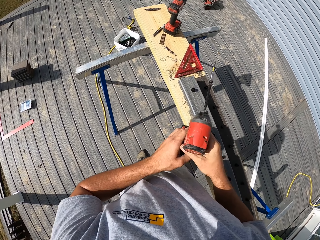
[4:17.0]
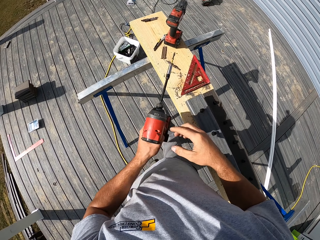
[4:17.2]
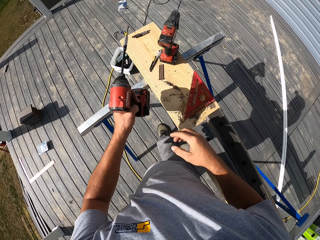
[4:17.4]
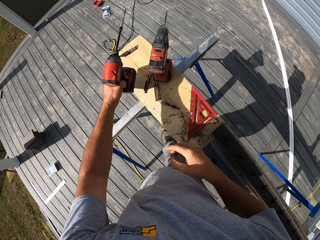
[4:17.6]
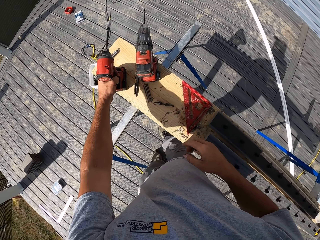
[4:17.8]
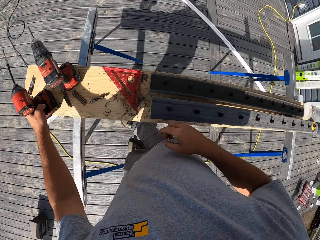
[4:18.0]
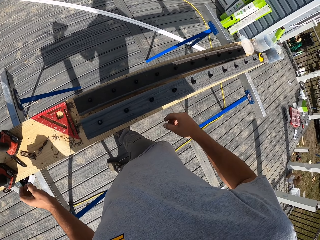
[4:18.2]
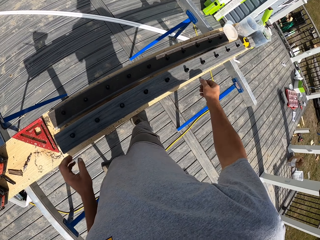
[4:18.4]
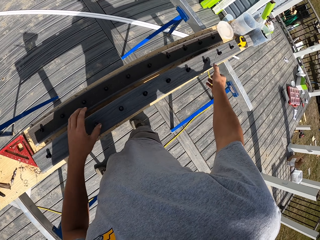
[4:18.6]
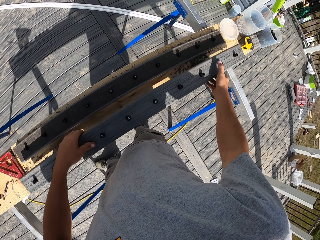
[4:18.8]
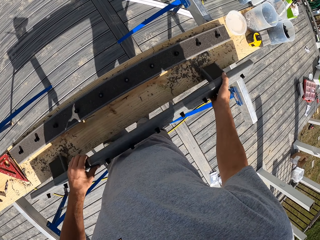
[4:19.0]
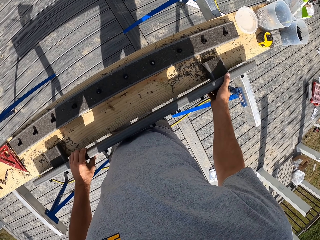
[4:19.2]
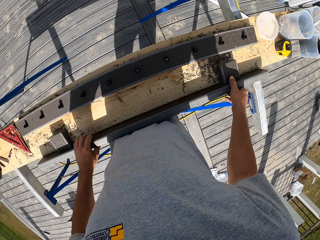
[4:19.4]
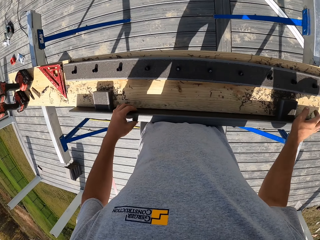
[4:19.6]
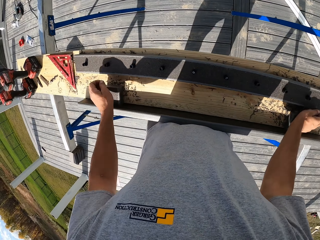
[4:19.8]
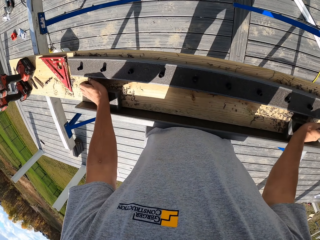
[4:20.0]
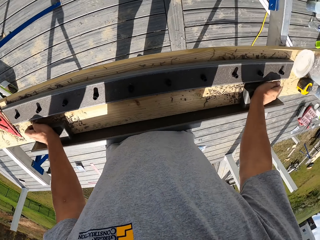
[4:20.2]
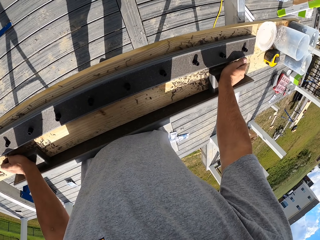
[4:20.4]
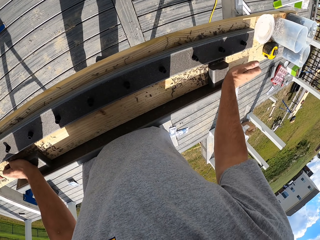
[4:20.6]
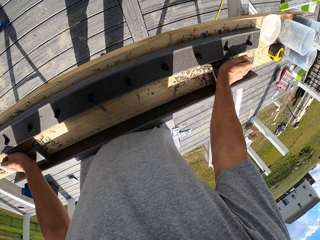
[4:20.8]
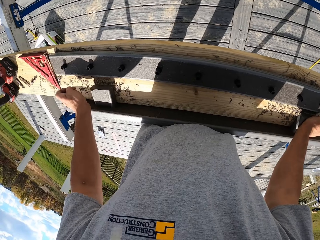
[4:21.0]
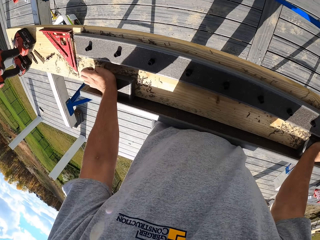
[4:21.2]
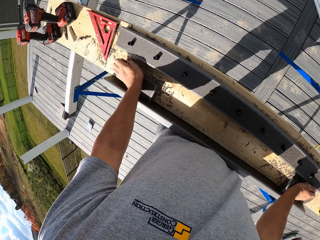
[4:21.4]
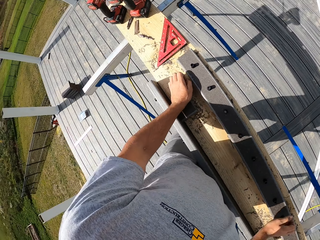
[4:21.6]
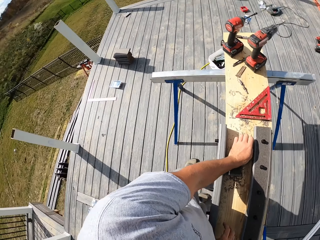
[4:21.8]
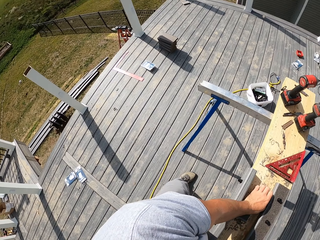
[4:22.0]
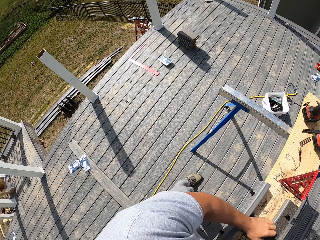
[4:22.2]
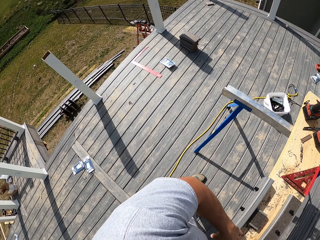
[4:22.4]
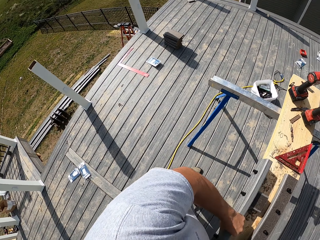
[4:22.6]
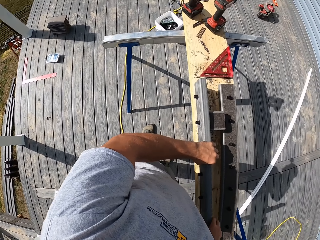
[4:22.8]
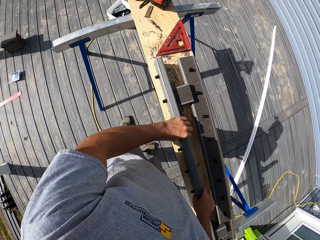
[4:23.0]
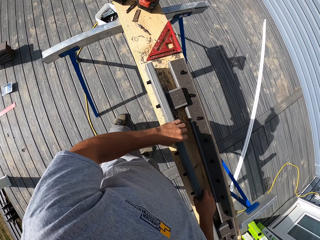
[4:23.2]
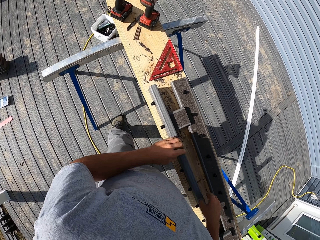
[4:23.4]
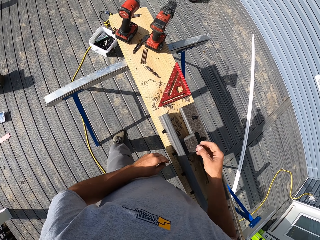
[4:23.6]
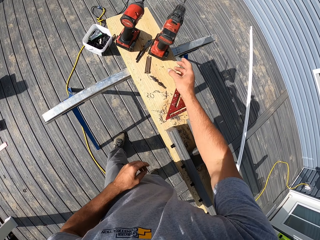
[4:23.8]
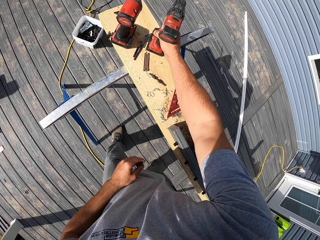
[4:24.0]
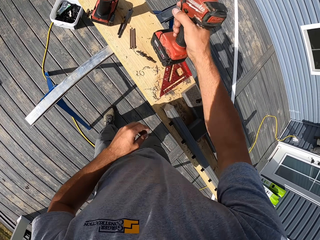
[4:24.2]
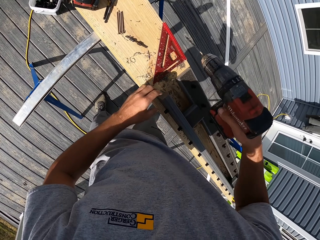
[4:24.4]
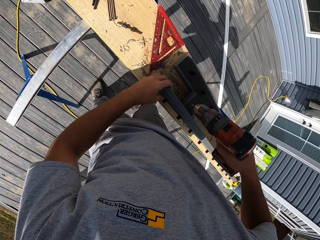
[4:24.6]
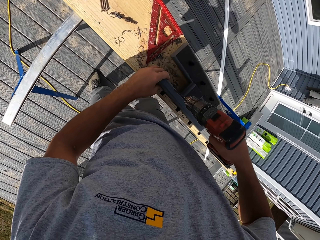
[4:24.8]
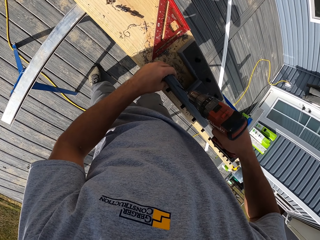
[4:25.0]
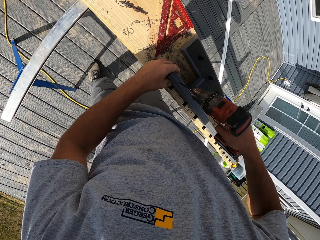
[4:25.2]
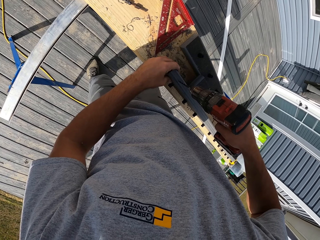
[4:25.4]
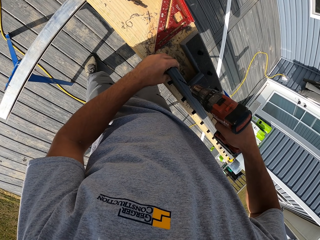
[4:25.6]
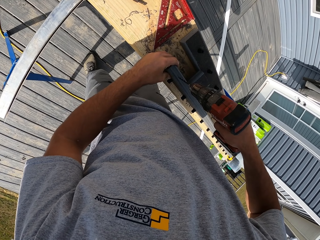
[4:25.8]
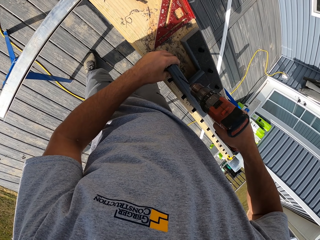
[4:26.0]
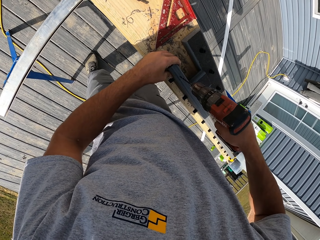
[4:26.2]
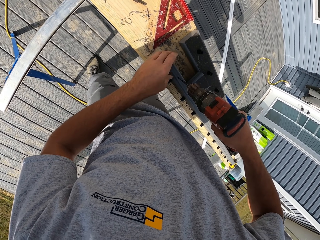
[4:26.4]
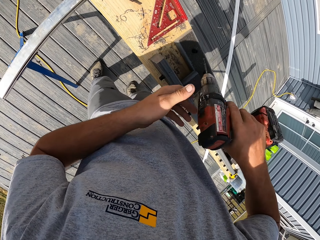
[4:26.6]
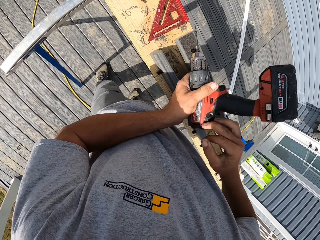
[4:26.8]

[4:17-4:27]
The camera wearer moves beside the bench. They move the impact driver to the left hand. They put the impact driver on the bench. They turn the wood. They hold a piece of wood. They hit pieces of wood by hands. They press the piece of wood. They look around the ground. They take a drill. They drill a wood. They fix a nail on the piece of wood.

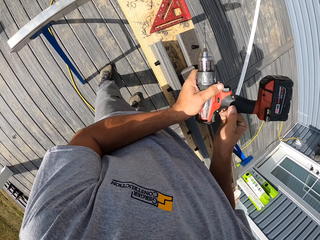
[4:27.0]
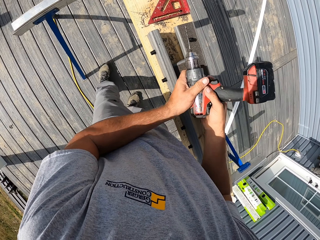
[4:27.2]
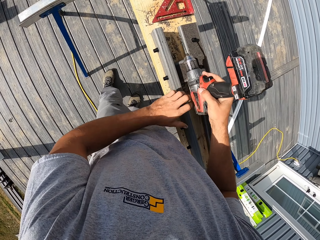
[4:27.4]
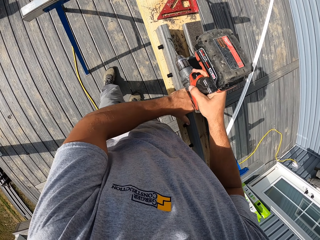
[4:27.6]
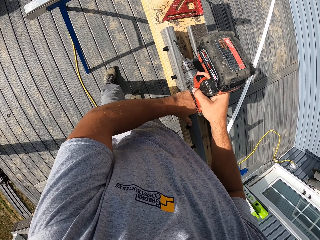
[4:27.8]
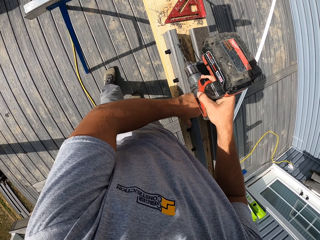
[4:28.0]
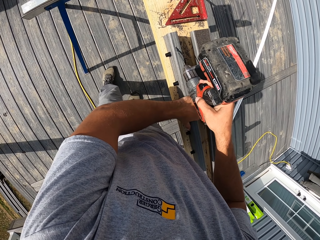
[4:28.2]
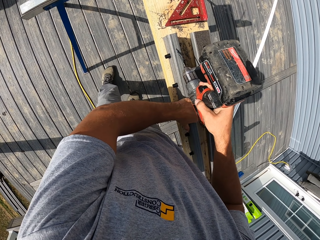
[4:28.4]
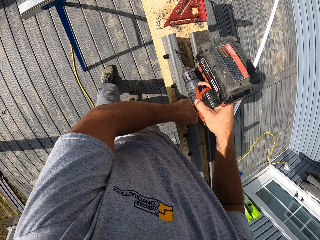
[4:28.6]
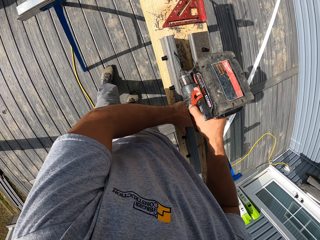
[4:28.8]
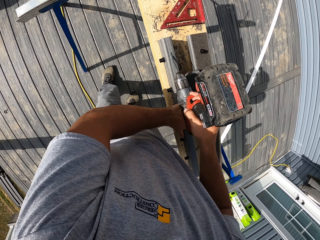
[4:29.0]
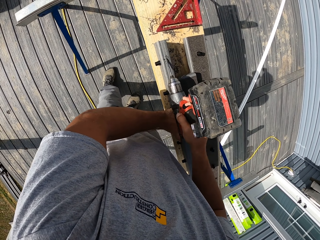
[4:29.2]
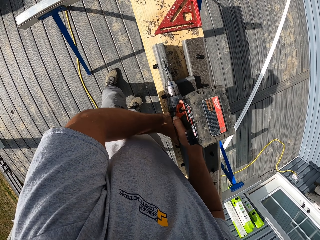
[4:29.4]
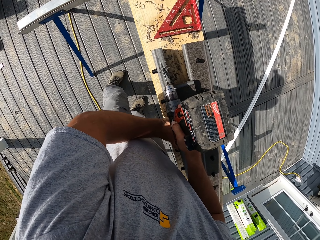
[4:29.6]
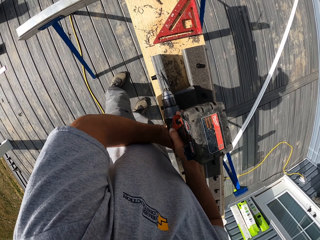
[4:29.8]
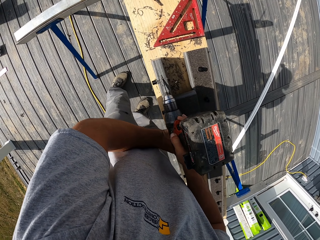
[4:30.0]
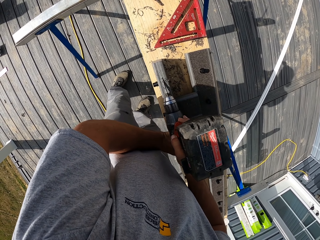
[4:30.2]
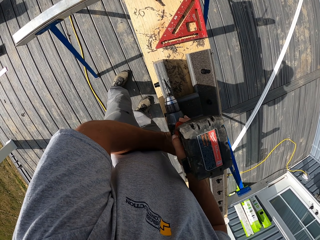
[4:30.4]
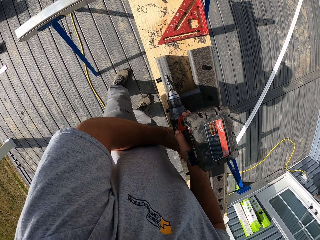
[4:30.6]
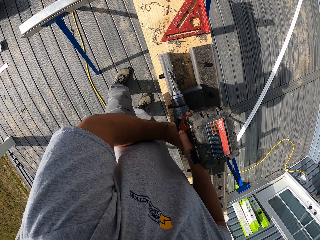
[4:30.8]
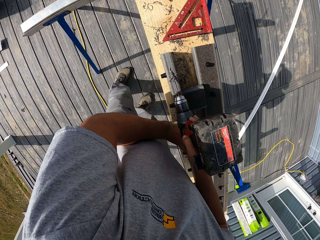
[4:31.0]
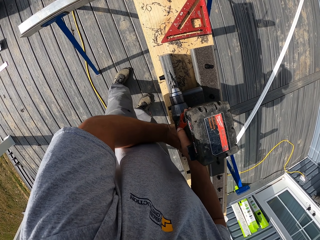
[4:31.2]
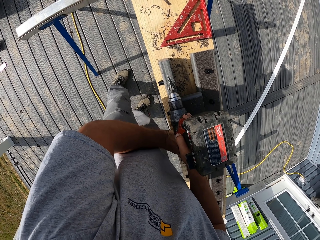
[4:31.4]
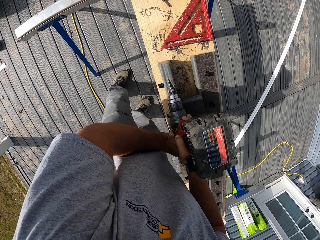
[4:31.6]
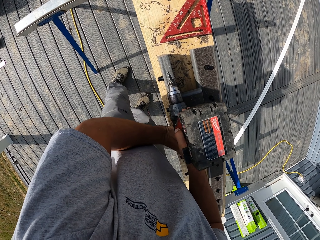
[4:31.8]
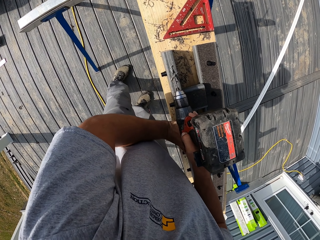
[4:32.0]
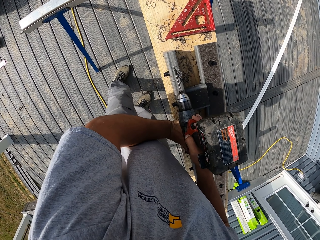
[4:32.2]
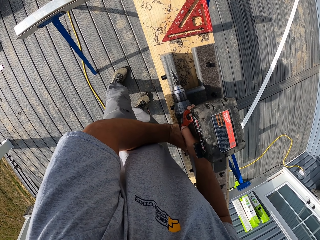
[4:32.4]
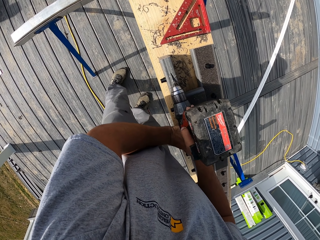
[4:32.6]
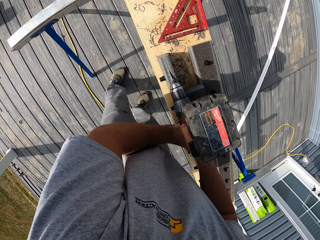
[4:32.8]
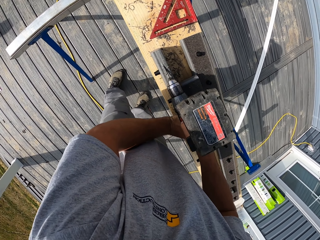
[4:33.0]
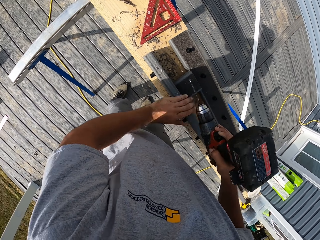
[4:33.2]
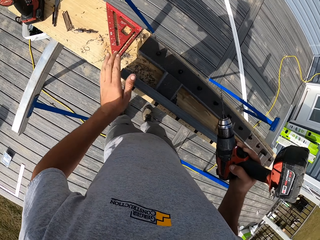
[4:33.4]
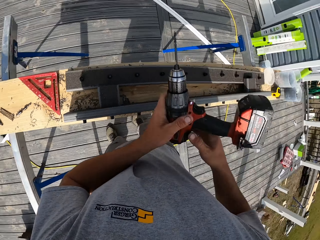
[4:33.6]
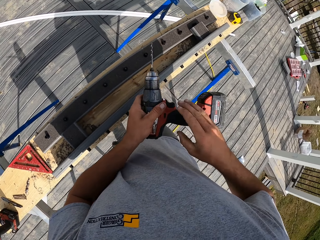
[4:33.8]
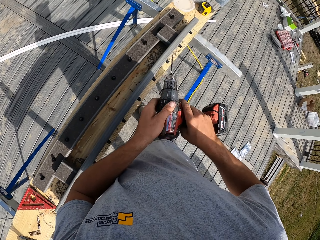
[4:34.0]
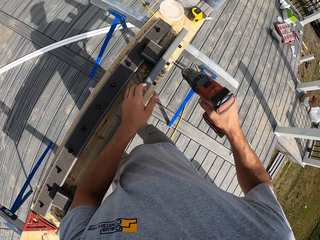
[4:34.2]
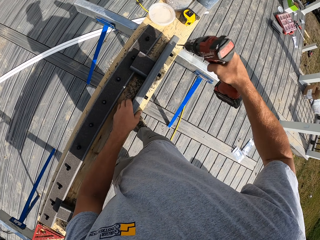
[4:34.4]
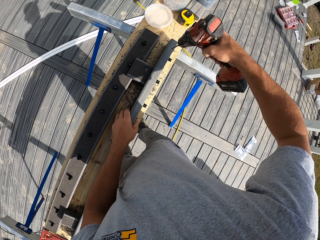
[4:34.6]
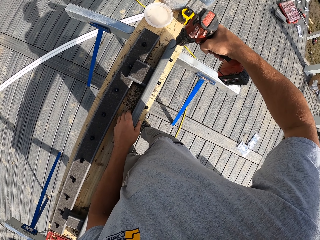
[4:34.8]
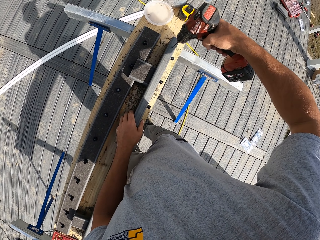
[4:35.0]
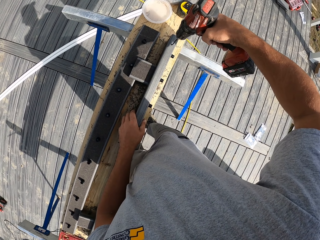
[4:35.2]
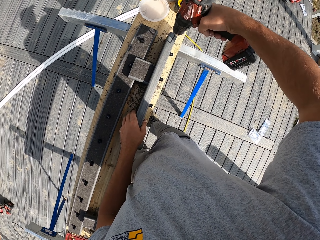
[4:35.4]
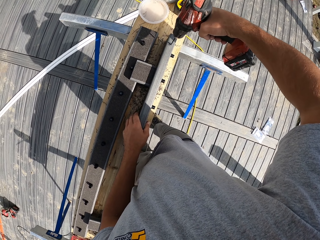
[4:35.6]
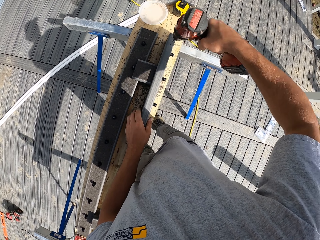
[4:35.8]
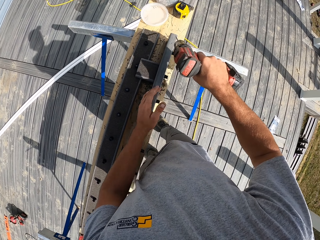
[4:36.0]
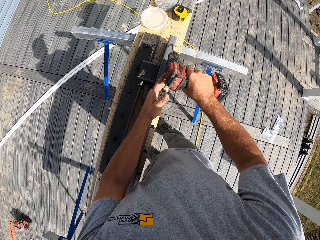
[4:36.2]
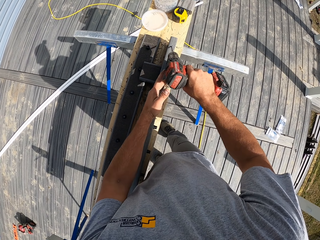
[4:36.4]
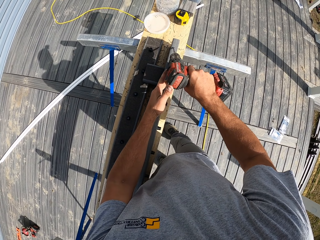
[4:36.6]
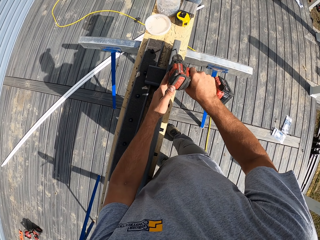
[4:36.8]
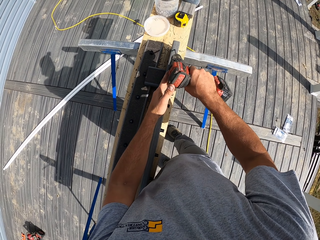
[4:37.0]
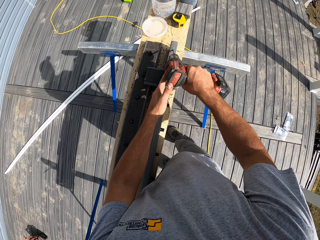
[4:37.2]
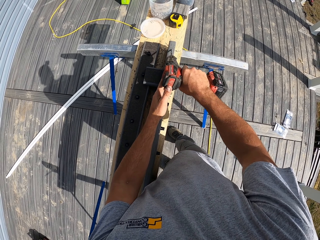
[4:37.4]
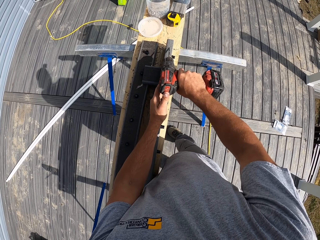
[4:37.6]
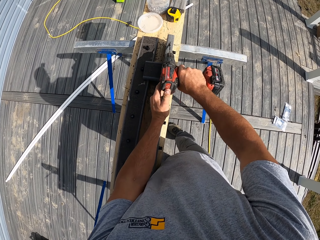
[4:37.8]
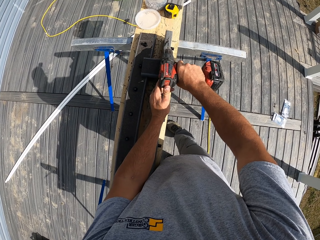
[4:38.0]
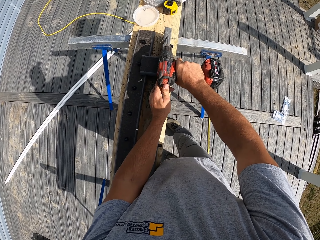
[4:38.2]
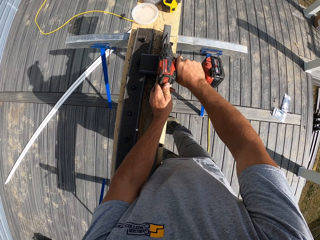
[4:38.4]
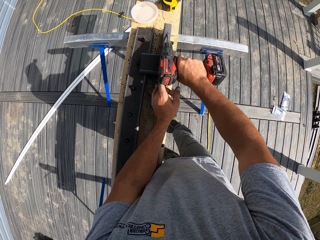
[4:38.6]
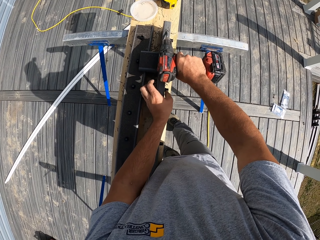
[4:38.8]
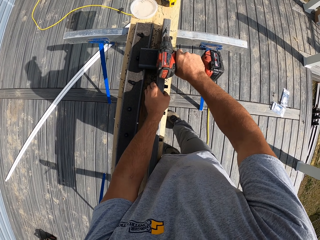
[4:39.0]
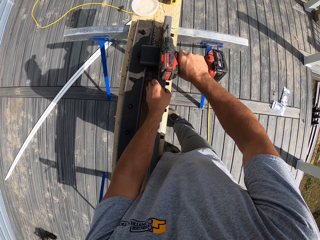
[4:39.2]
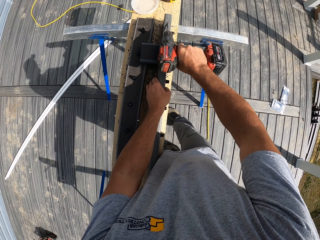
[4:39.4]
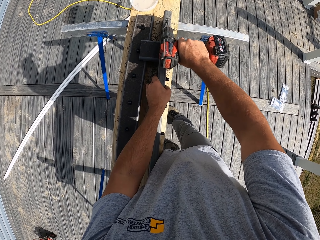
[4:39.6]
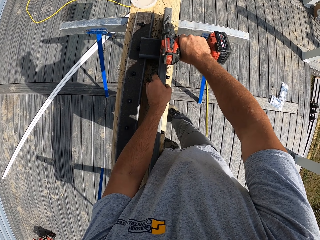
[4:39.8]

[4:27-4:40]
The camera wearer turns the drill on the hands. They hold the drill. They drill a wood. They drill a piece of wood. They rub the hand over the wood. They look around. They turn the drill on the hands. They drill the piece of wood.
